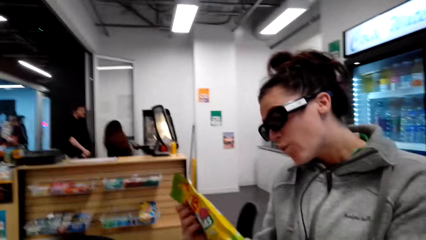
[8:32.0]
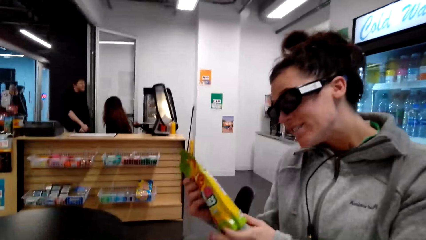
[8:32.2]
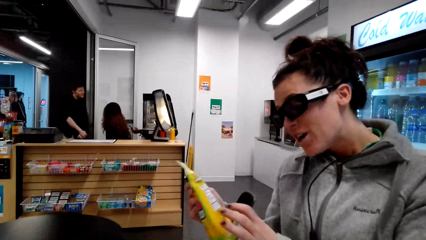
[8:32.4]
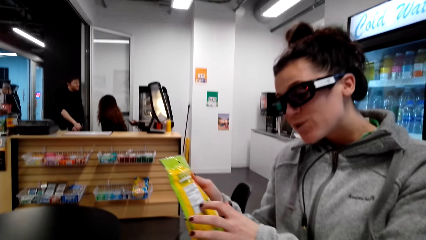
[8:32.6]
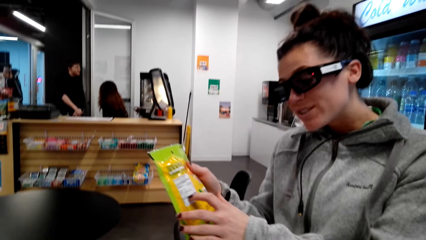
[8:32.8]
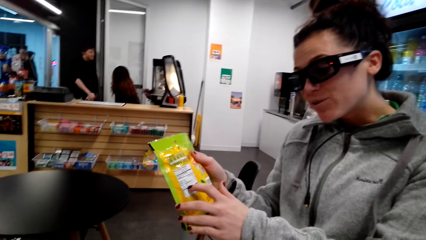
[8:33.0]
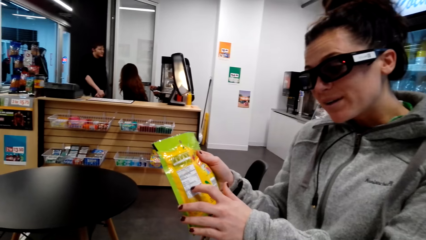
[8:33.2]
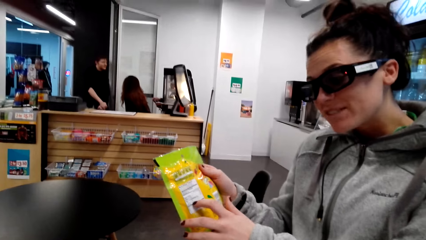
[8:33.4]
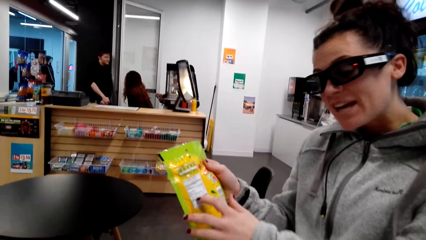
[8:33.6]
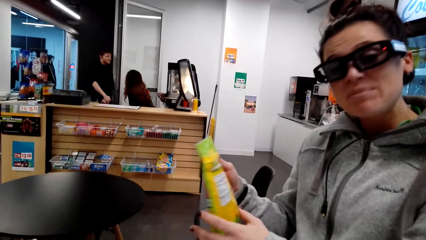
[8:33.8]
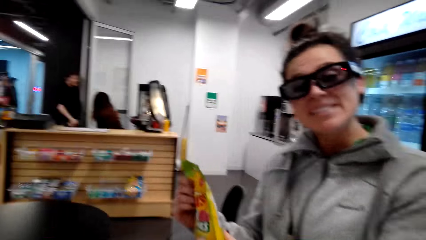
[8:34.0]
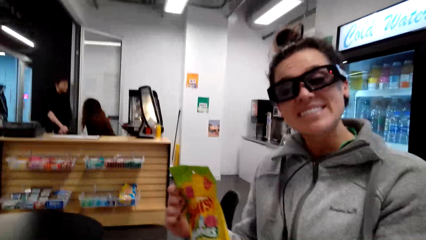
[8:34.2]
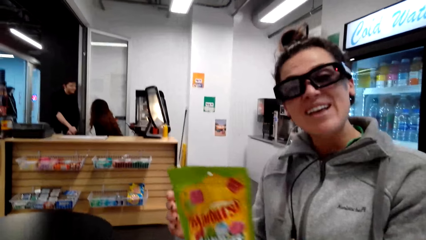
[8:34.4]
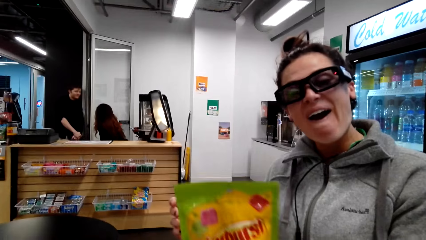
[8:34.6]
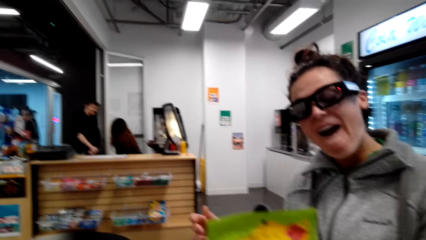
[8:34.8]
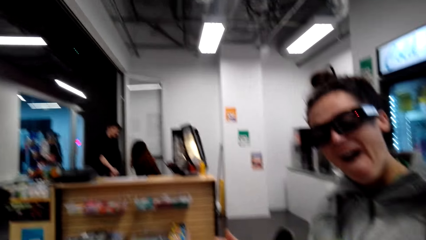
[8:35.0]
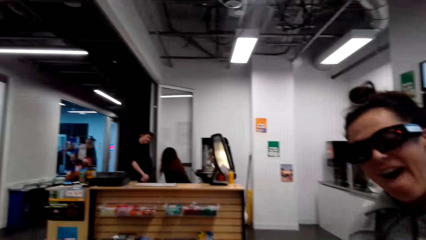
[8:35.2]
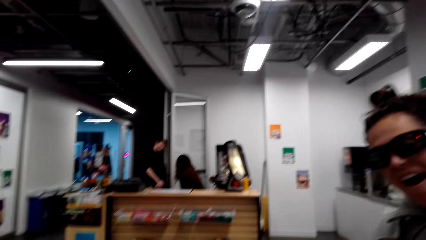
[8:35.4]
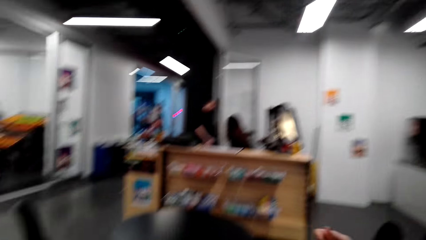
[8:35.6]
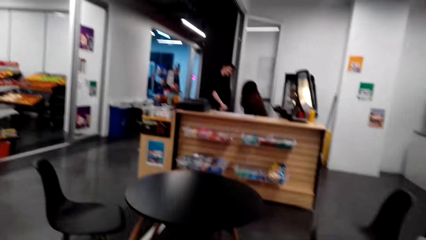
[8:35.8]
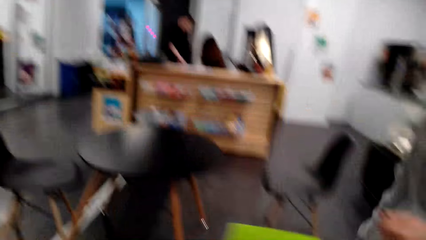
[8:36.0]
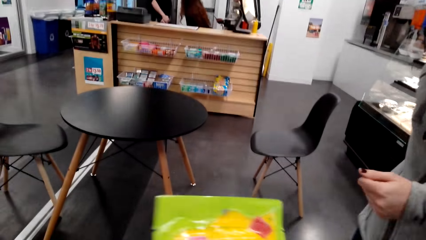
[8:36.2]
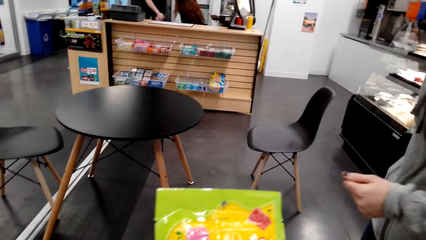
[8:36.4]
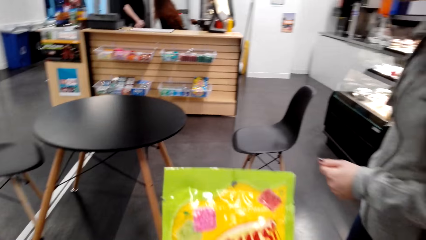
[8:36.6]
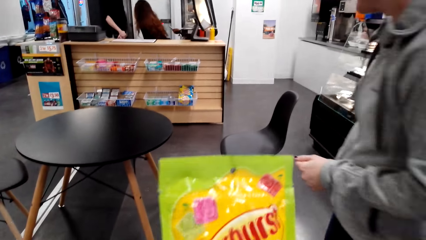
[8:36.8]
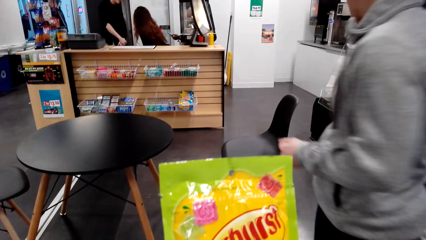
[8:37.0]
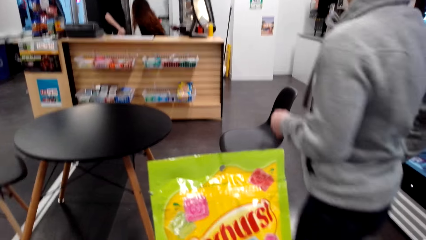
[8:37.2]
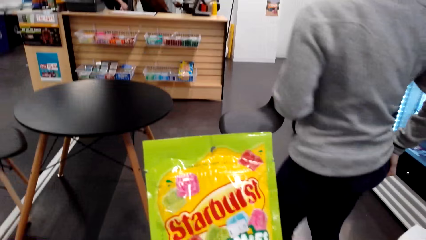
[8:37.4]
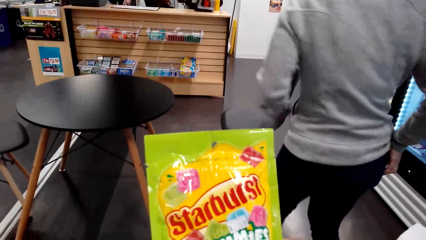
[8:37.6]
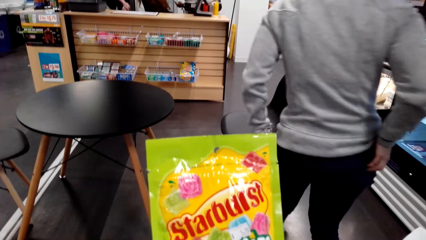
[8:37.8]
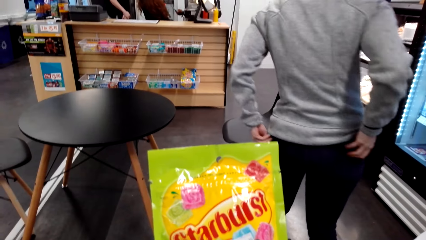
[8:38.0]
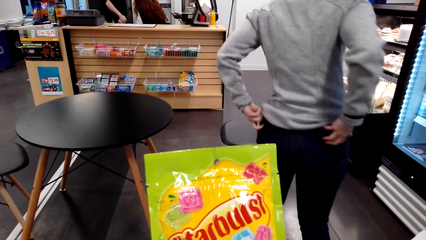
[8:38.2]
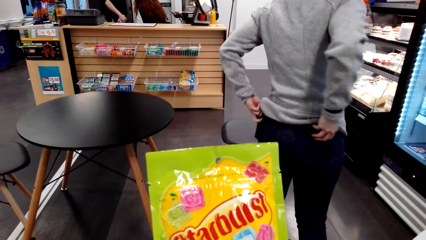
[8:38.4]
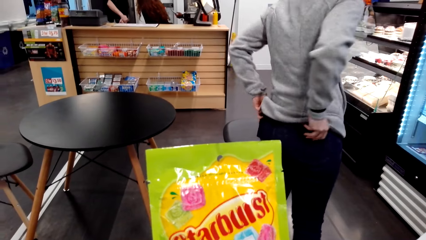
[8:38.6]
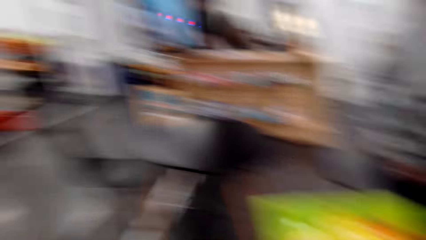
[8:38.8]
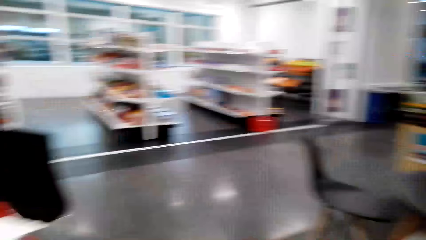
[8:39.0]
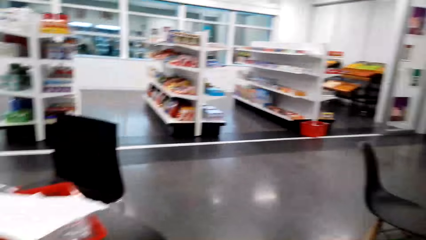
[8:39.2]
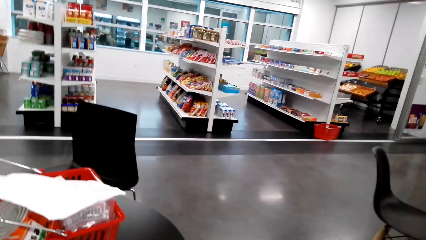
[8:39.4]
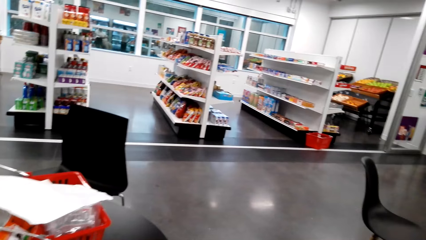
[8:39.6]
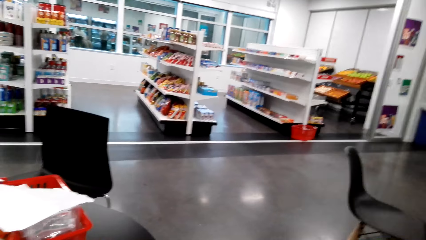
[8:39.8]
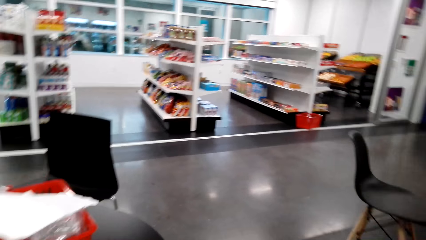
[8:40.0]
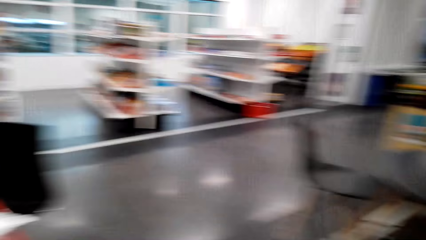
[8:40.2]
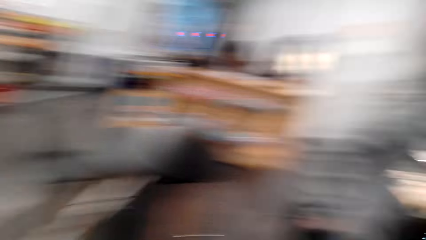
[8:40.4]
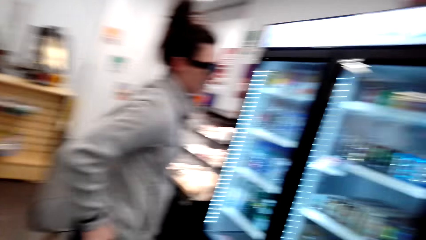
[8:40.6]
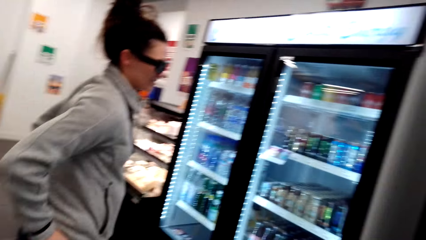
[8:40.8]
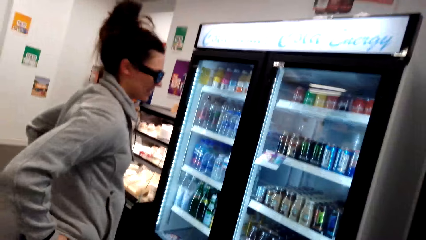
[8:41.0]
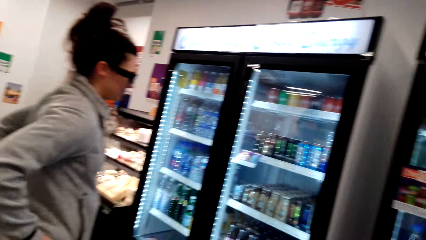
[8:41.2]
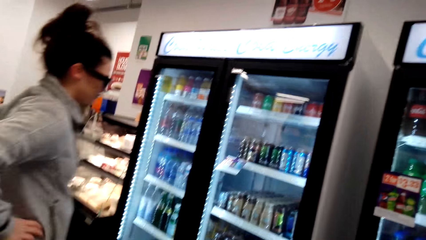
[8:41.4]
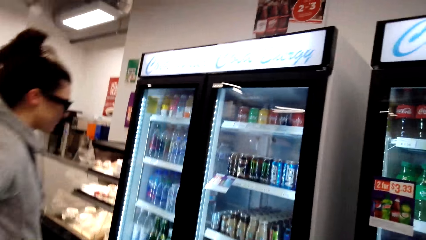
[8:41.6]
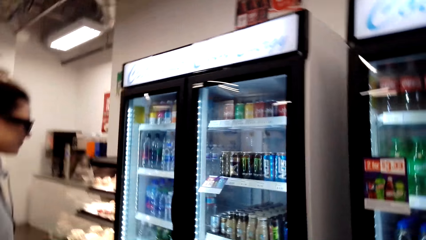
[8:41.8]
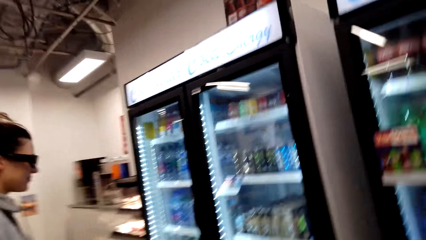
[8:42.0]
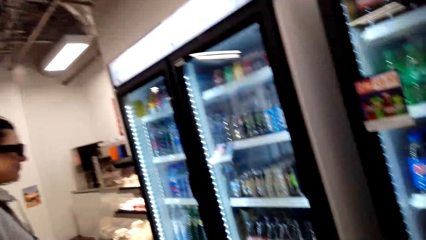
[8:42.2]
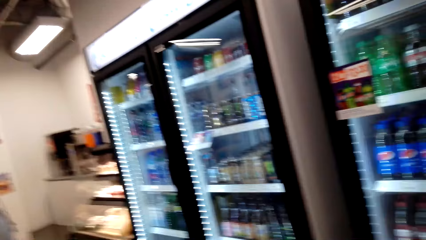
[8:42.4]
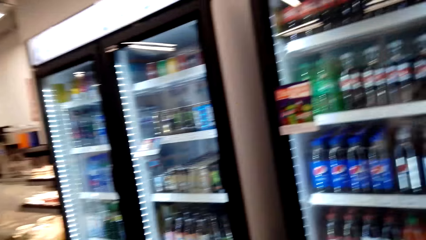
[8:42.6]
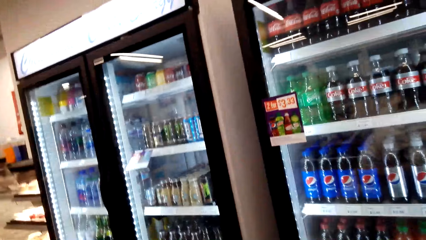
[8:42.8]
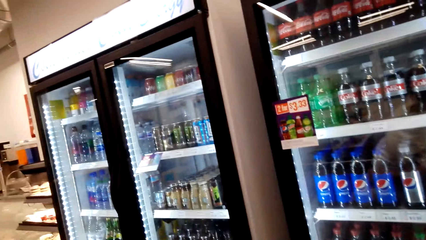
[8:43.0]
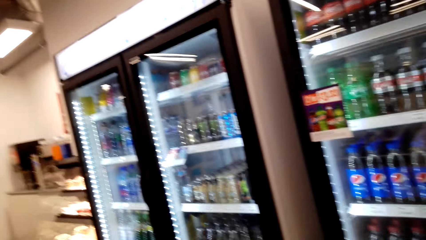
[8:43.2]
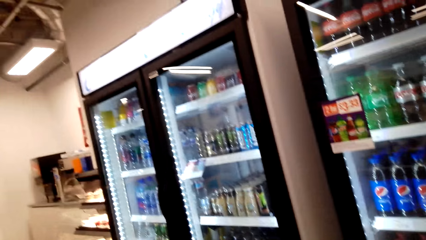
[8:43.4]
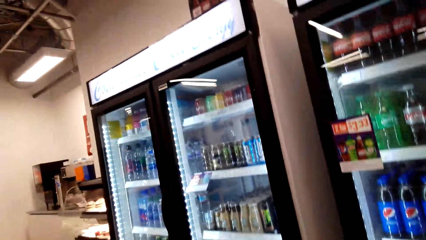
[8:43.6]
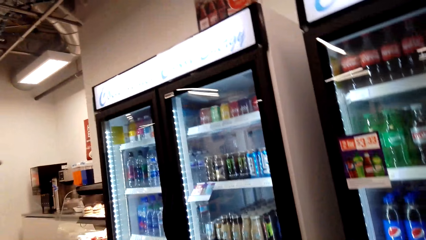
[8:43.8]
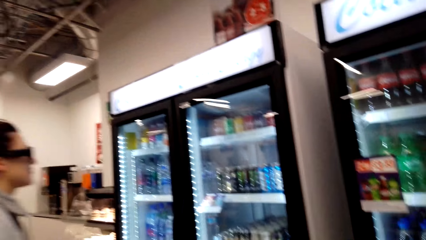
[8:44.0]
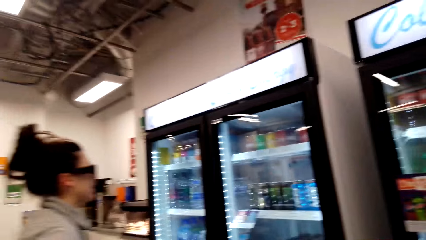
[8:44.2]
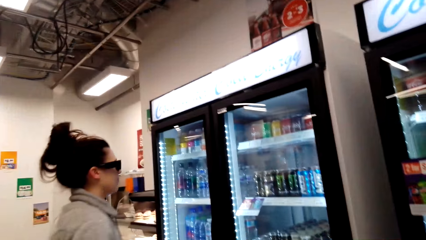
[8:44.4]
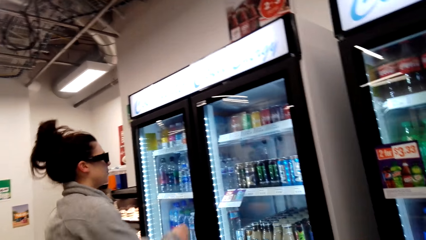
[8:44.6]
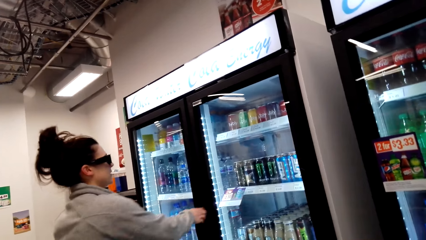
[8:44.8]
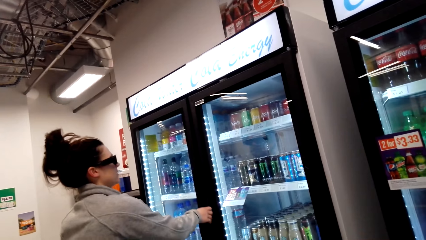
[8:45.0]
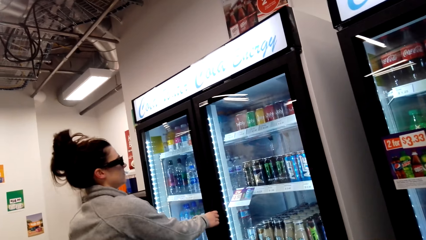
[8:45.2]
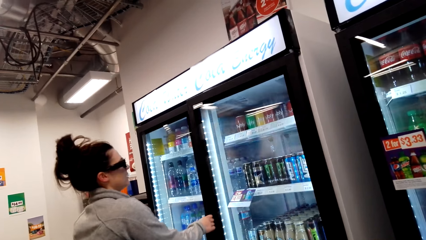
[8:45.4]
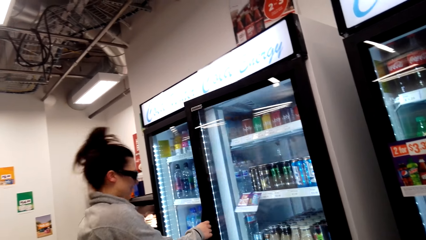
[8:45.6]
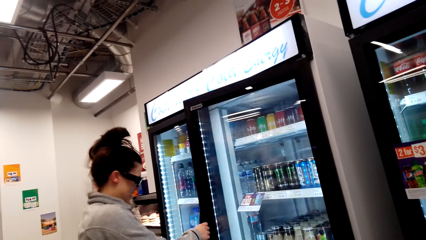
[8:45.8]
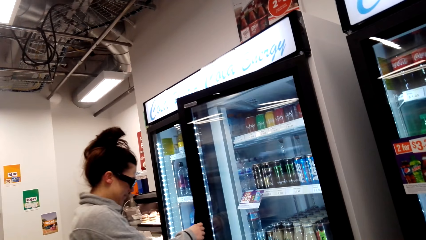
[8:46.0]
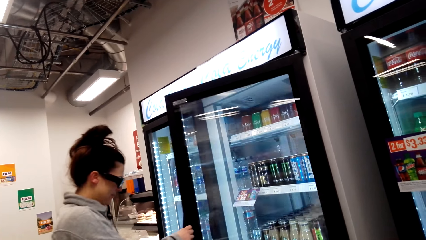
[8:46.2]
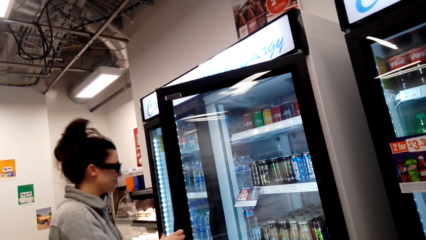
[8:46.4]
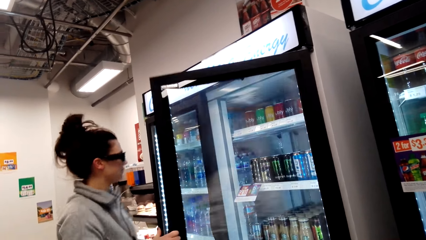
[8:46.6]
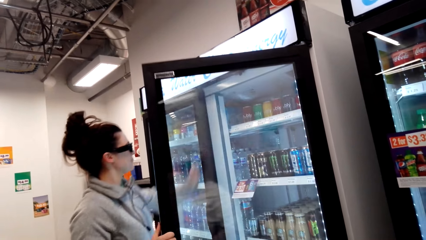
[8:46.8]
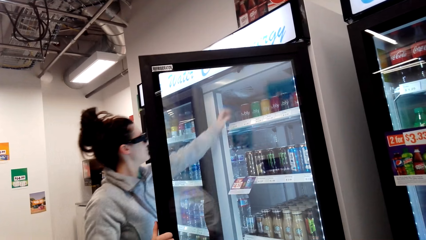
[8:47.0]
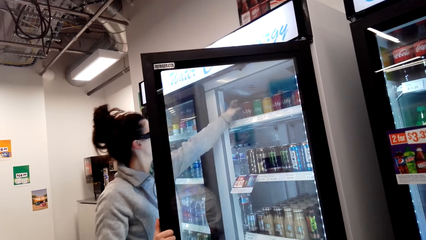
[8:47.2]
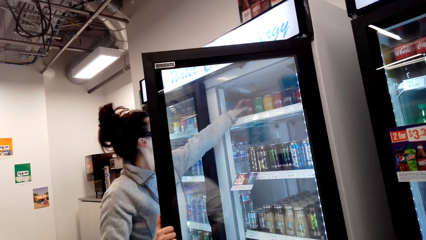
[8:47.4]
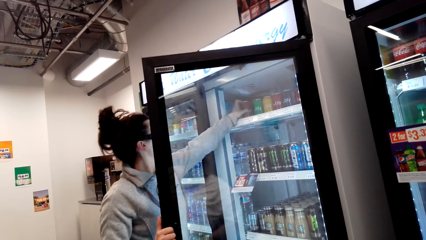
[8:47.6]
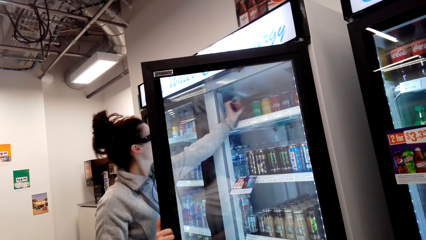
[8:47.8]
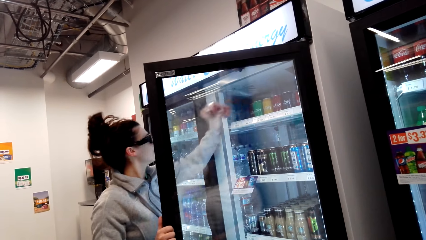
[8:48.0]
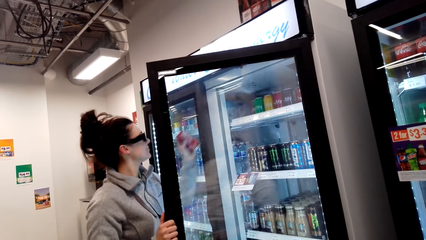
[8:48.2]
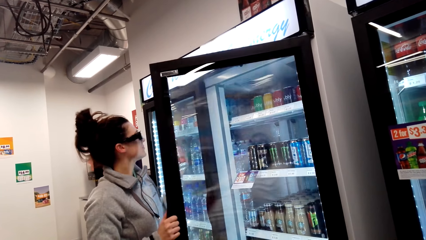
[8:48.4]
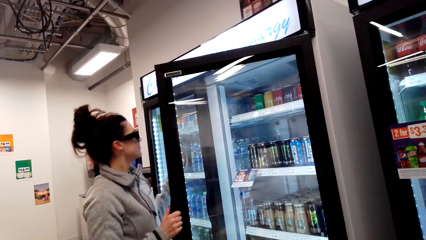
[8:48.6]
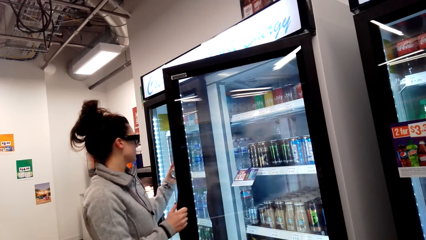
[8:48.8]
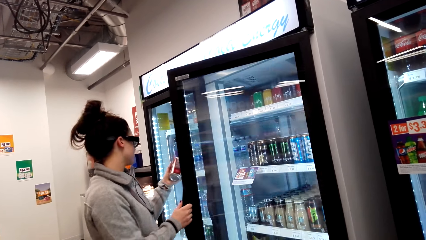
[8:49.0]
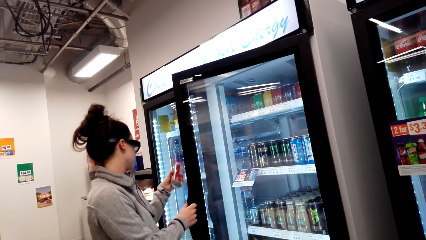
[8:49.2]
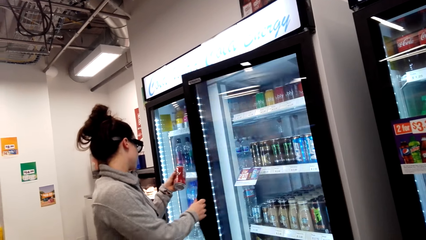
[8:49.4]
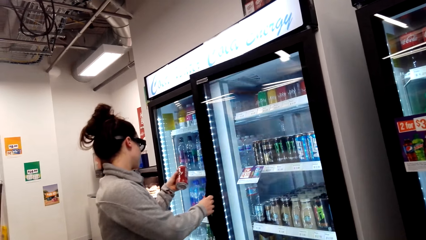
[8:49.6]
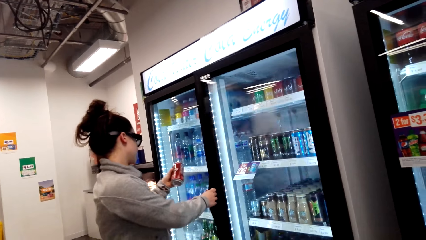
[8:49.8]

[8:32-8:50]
A person shows the camera wearer the corns pack. The person gives the camera wearer Starburst and looks around the supermarket. The camera wearer looks around the supermarket. The person opens the fridge and picks soda from the fridge.
